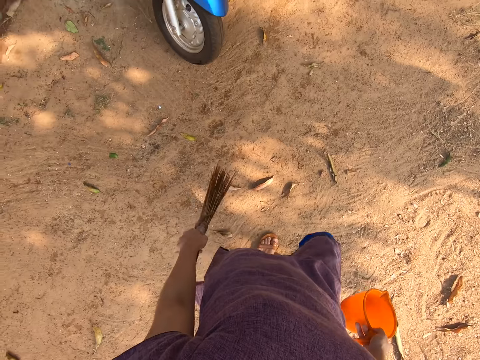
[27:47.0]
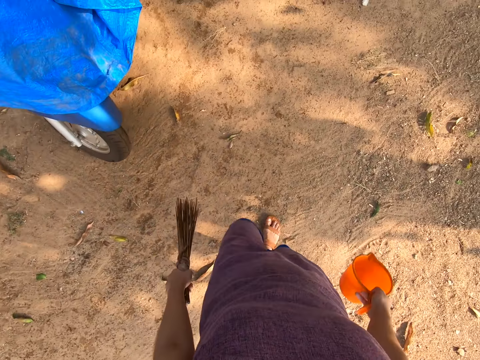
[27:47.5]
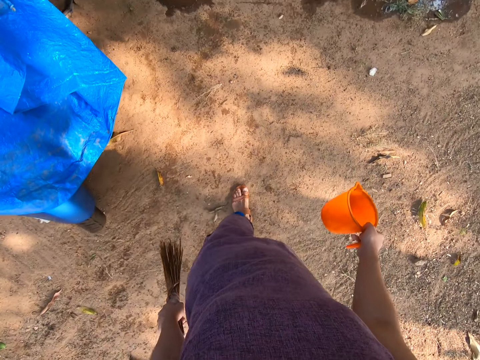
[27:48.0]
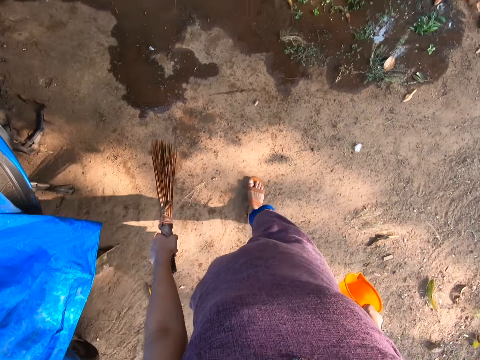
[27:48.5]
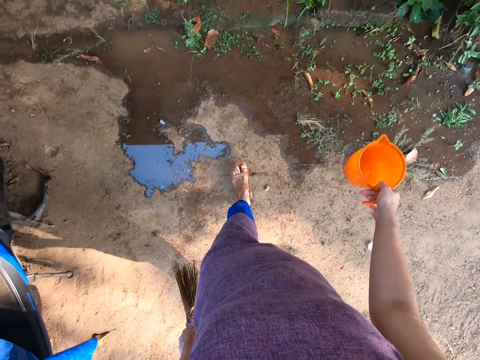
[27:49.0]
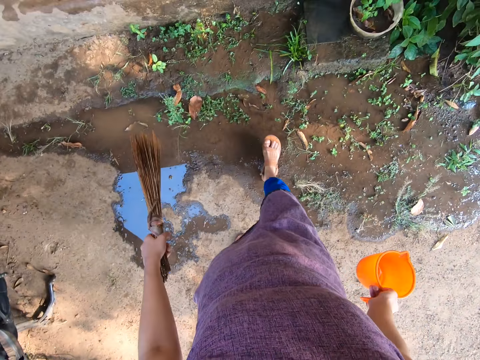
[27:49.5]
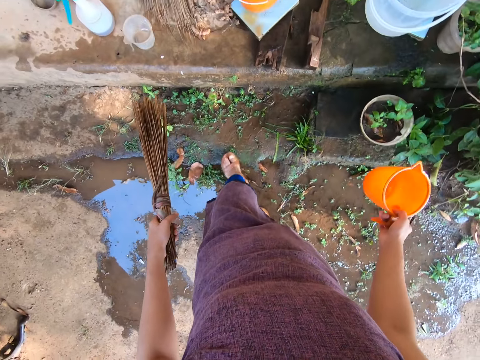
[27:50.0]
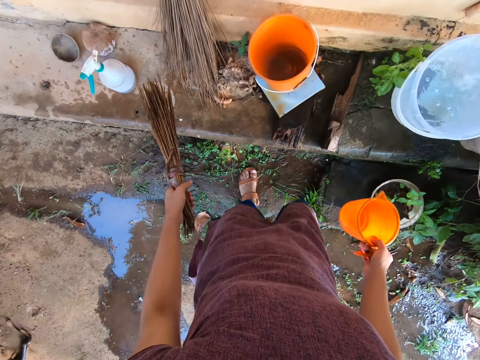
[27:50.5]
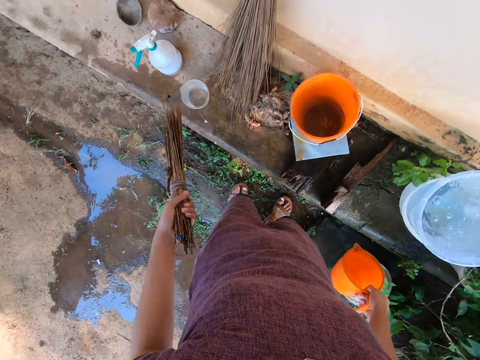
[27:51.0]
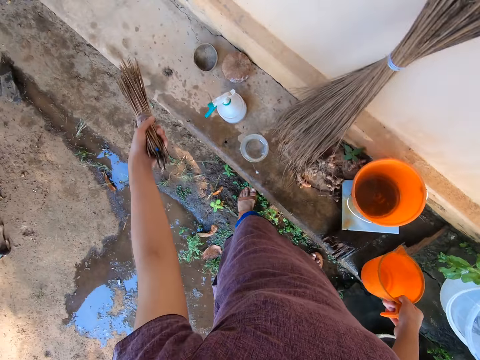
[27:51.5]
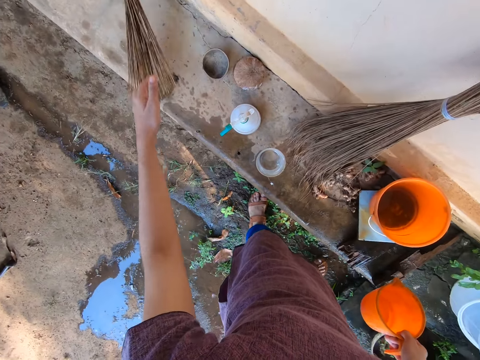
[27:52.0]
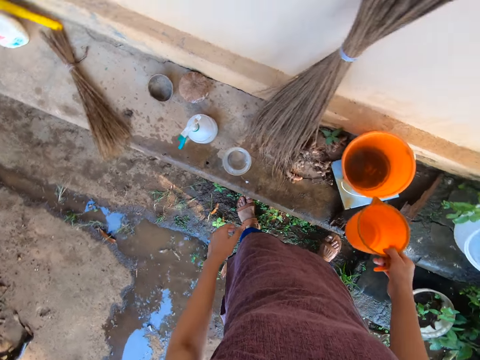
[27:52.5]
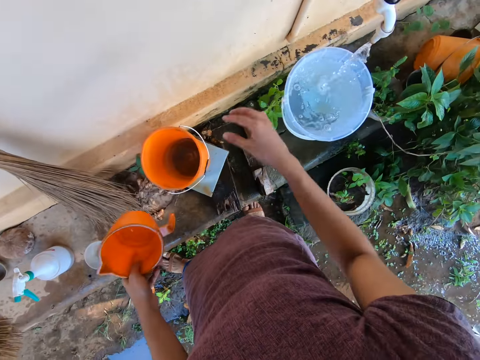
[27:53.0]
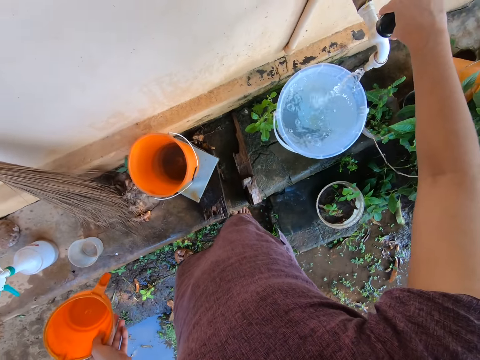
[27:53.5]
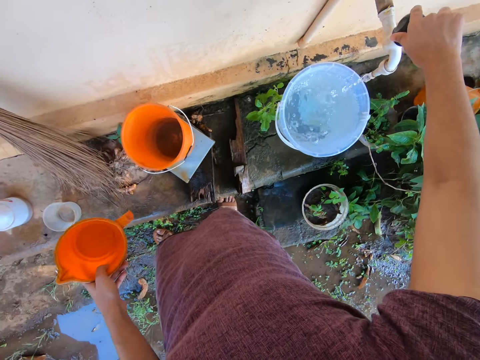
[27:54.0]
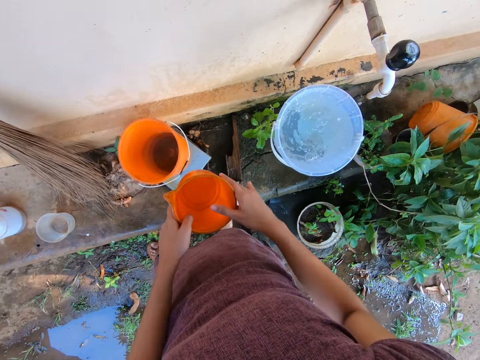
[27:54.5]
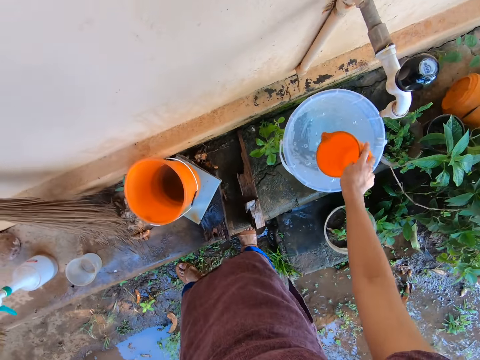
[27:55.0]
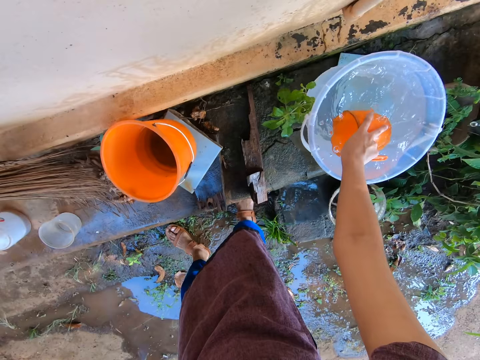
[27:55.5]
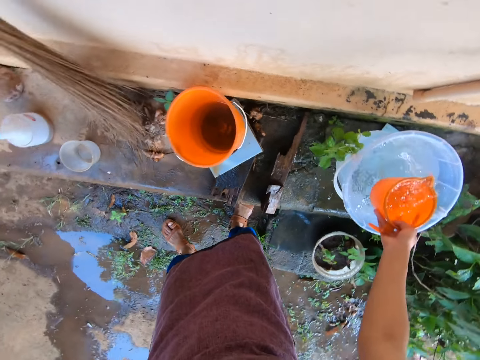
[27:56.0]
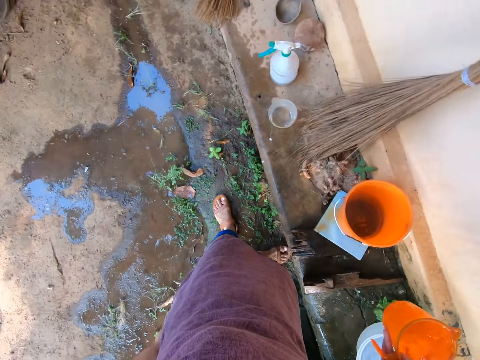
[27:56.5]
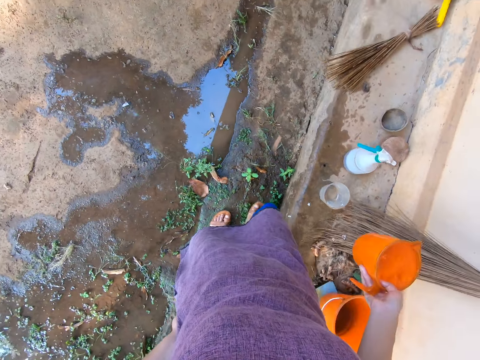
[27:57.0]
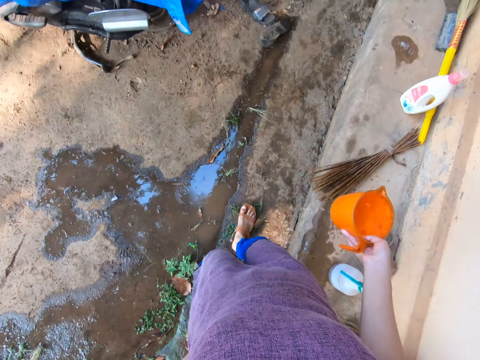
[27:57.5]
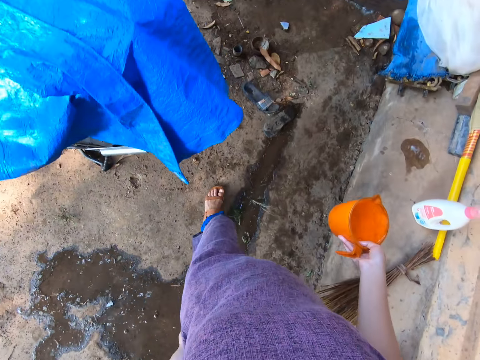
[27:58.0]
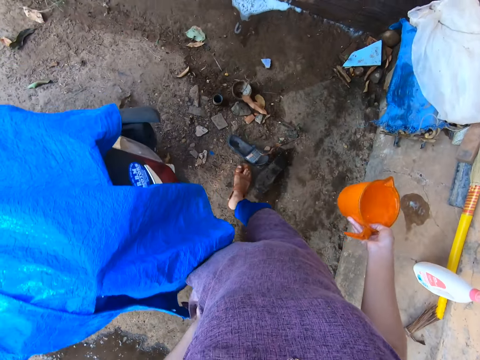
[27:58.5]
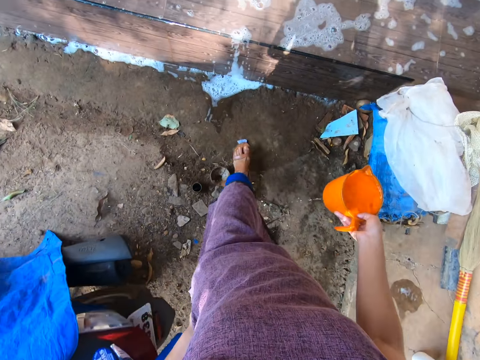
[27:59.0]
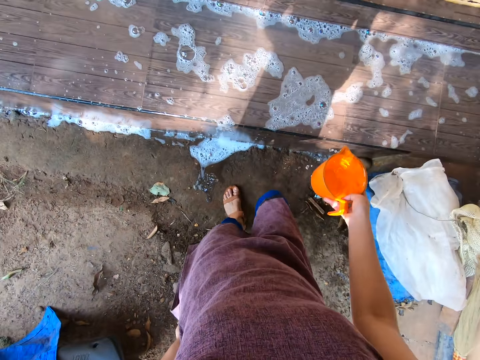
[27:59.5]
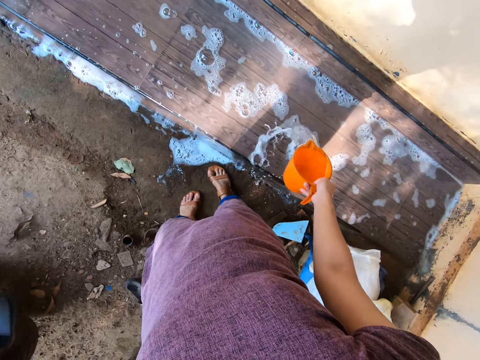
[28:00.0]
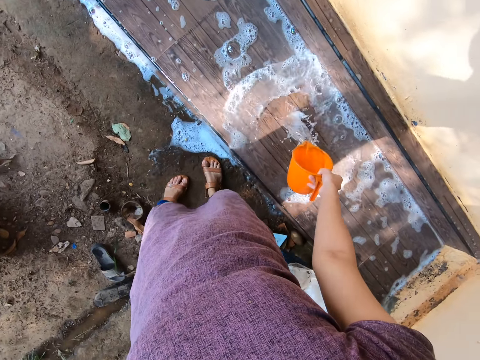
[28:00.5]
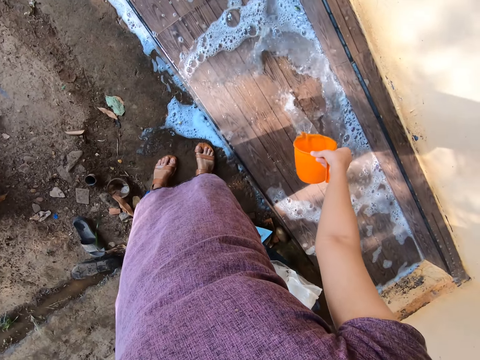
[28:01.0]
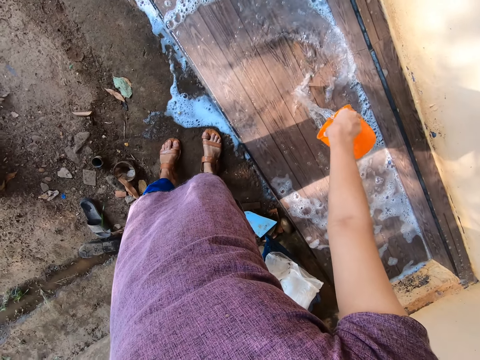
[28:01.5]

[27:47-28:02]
The camera wearer drops the broom on the floor with her left hand. She transfers the cup from her right hand to her left hand. She closes a tap with her right hand. She transfers the cup from her left hand to her right hand. She takes water from the bucket with the cup in her right hand. She turns around and walks around. She pours water on the floor with the cup in her right hand.

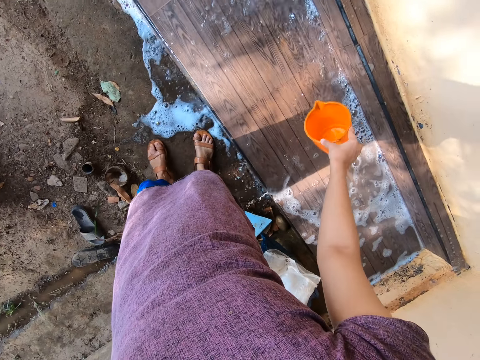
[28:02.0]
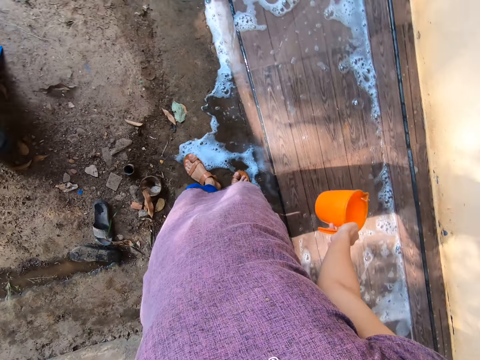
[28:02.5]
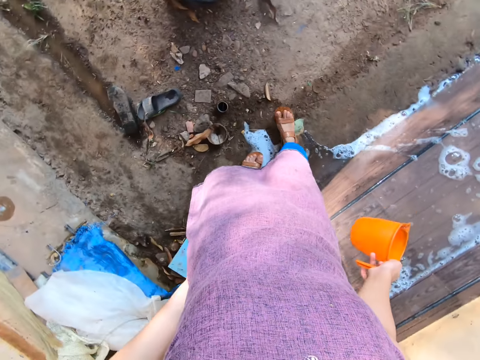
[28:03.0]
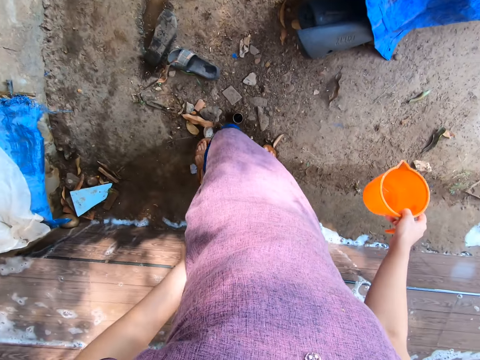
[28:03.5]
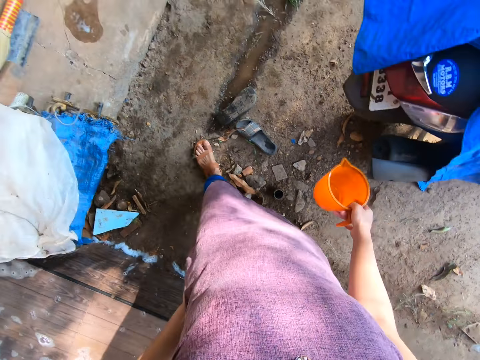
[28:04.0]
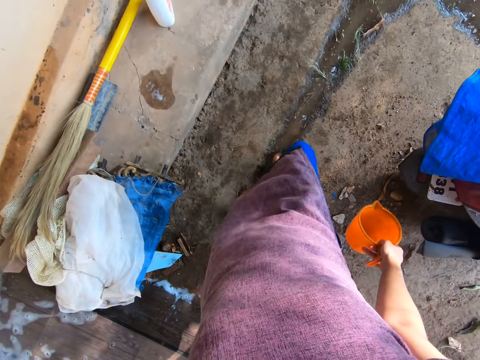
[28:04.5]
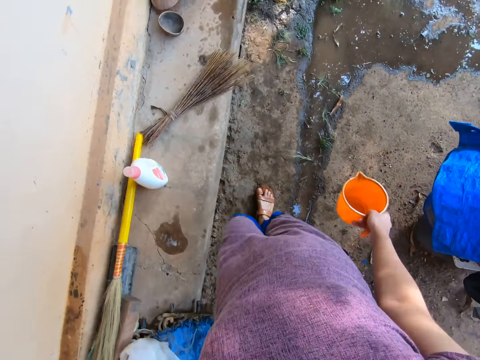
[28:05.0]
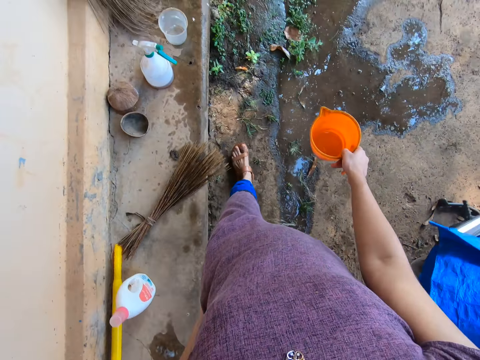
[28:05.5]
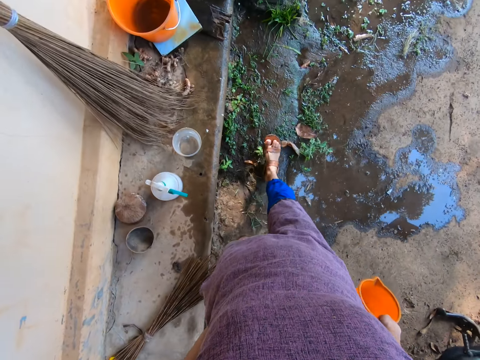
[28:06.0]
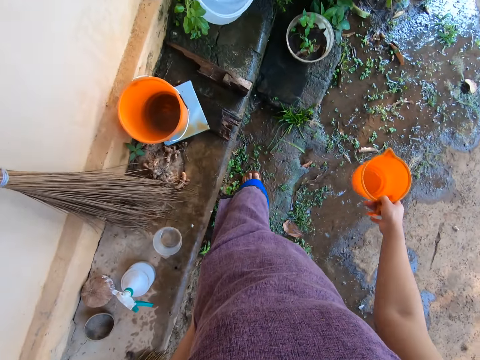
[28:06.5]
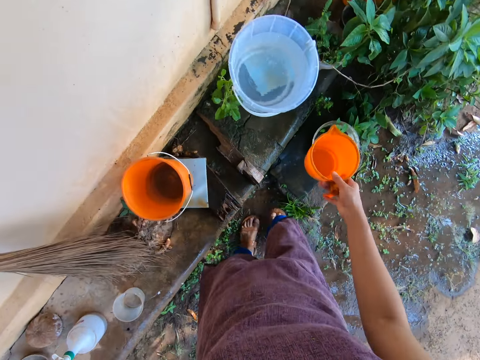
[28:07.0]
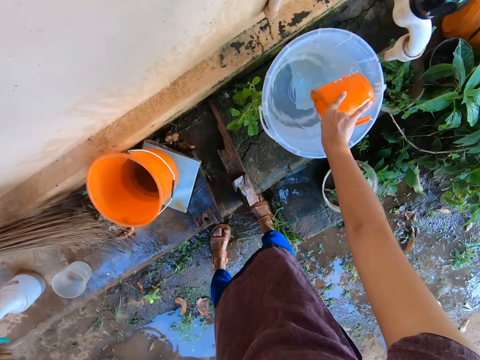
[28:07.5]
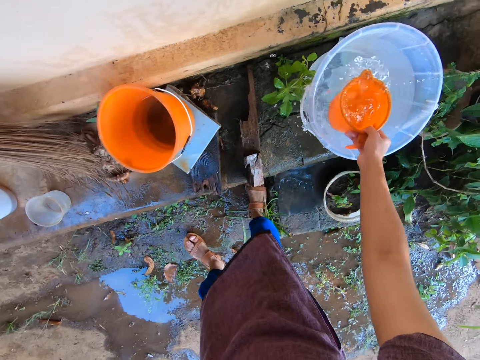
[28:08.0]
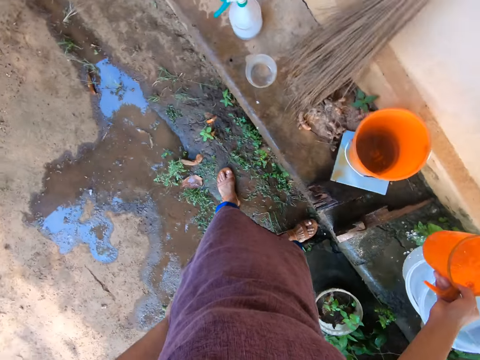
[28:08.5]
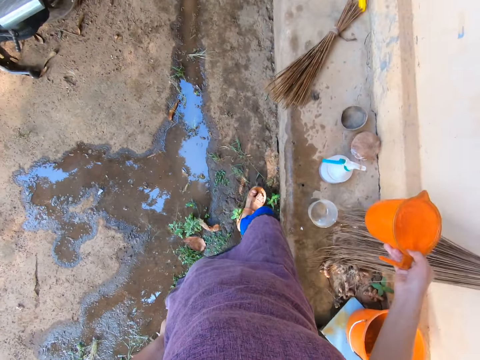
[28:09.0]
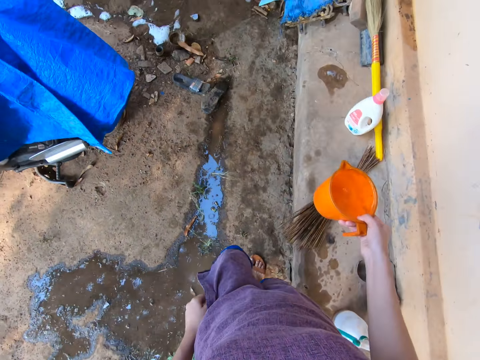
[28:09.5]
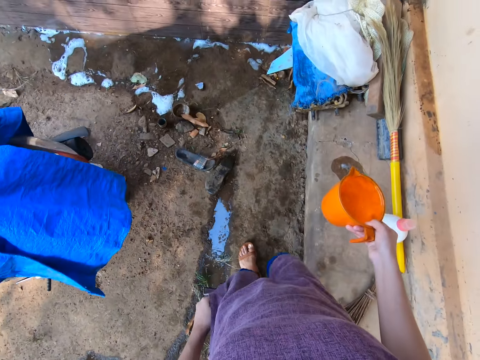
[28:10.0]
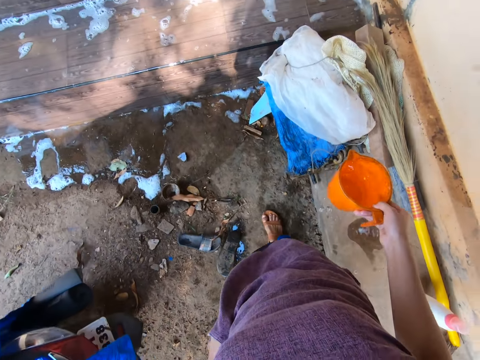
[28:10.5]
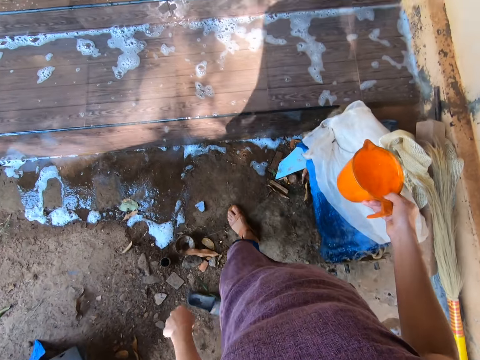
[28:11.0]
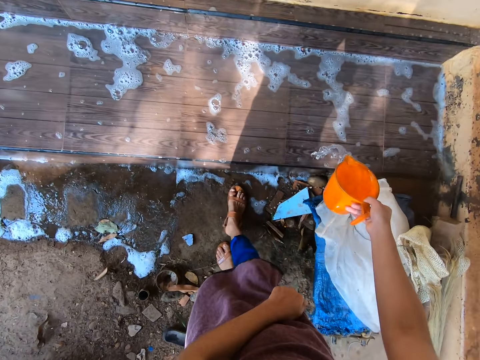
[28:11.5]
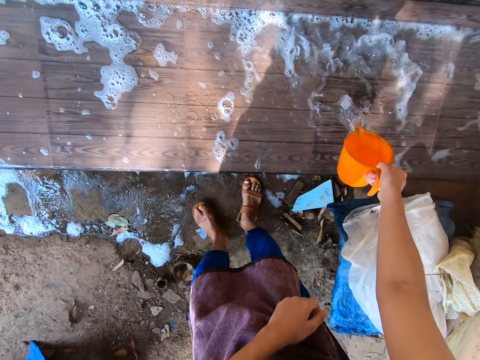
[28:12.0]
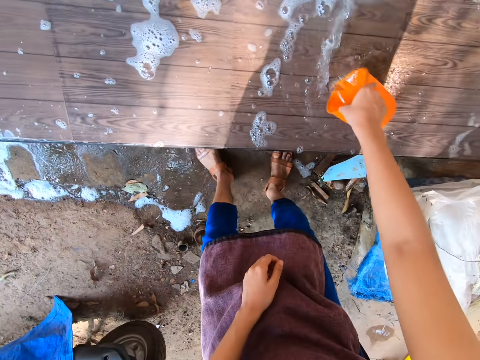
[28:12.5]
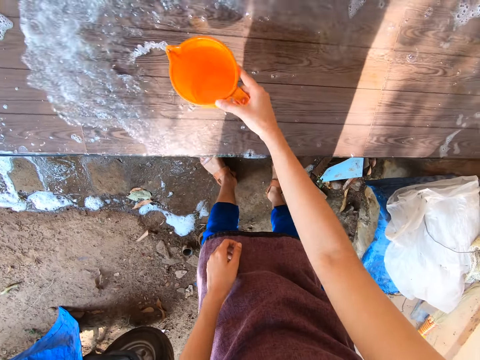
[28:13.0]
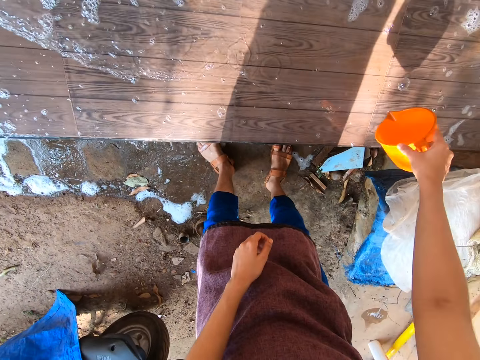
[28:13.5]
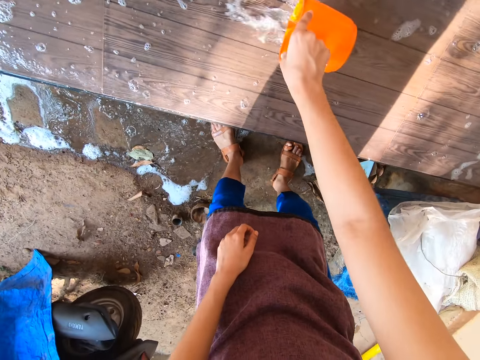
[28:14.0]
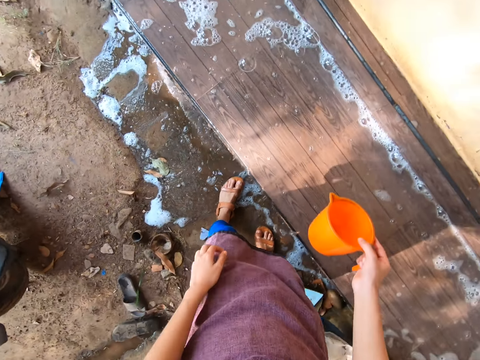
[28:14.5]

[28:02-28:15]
The camera wearer turns around and walks around. She takes water from the bucket with the cup in her right hand. She walks around. She pours water on the floor with the cup in her right hand.
